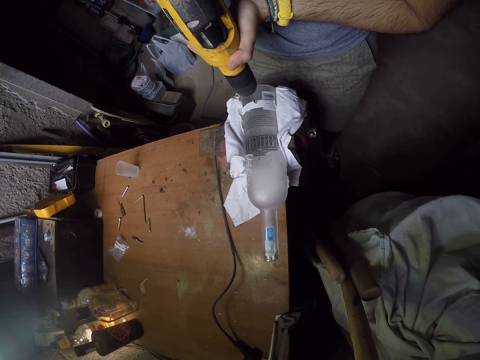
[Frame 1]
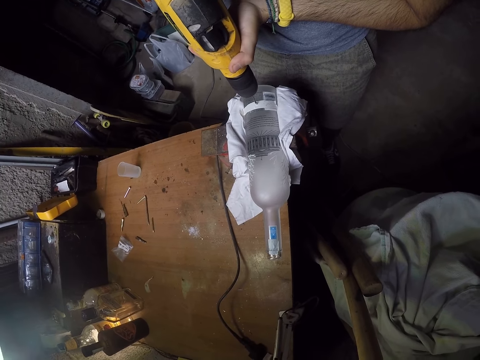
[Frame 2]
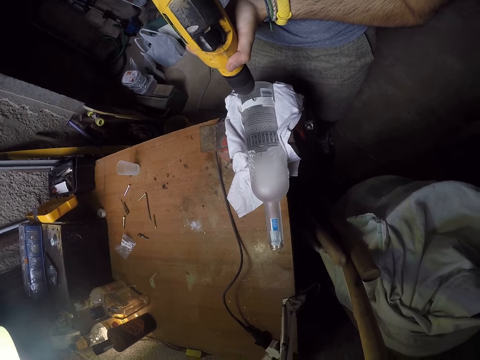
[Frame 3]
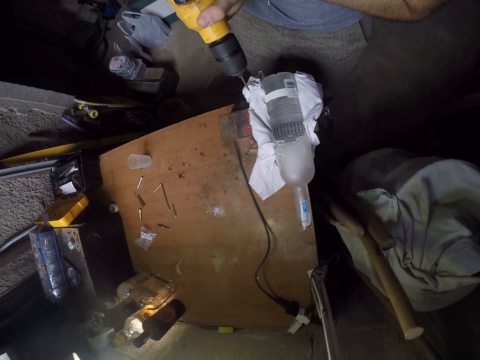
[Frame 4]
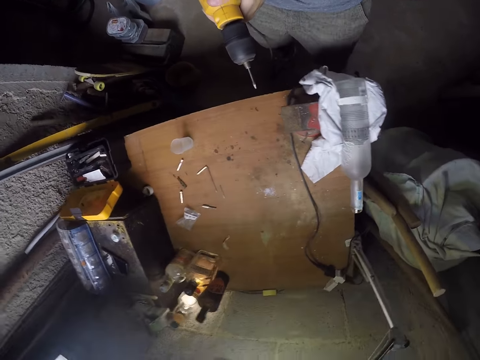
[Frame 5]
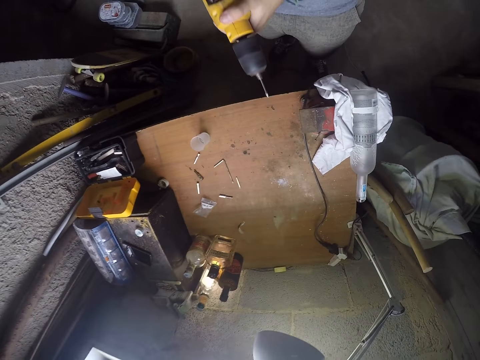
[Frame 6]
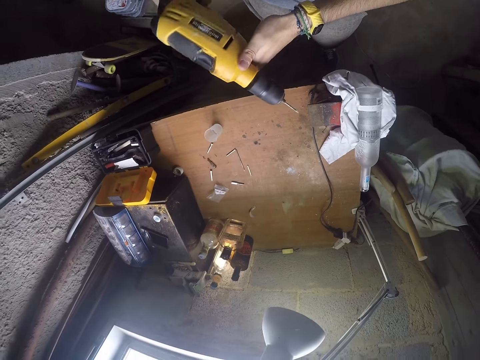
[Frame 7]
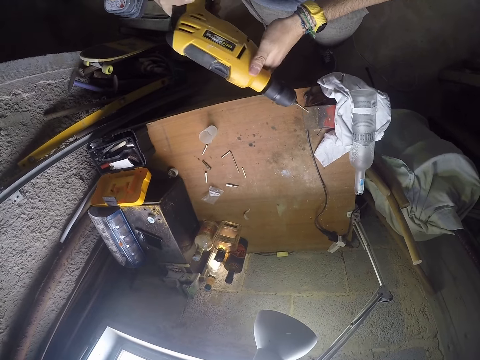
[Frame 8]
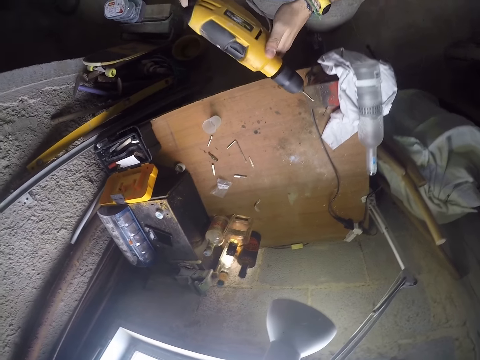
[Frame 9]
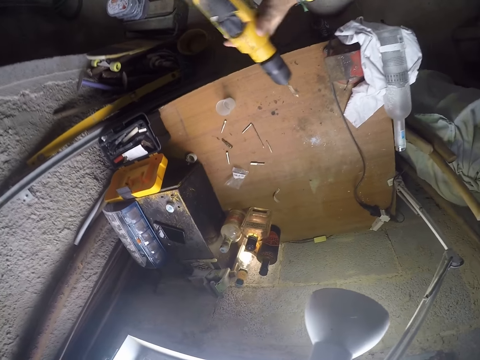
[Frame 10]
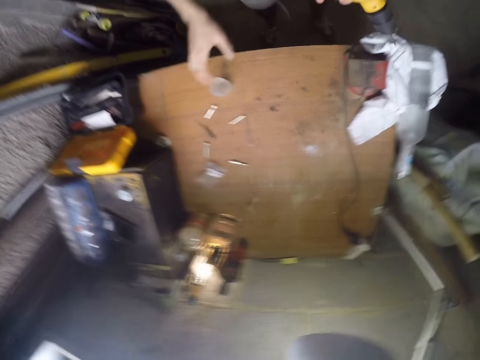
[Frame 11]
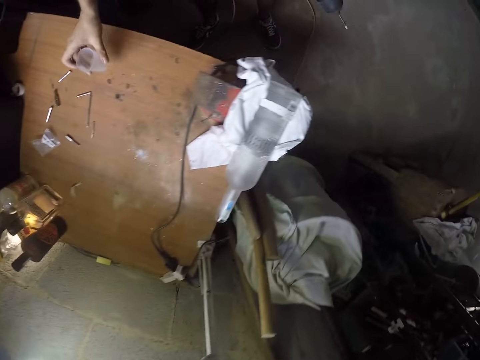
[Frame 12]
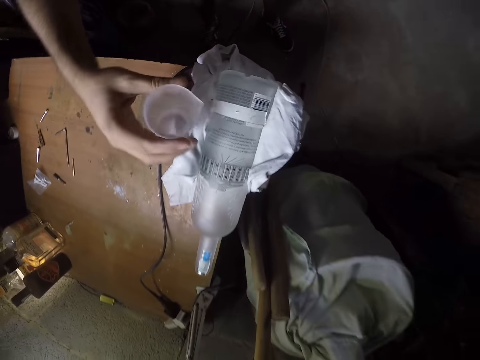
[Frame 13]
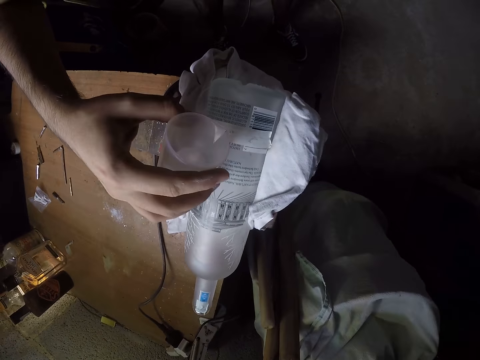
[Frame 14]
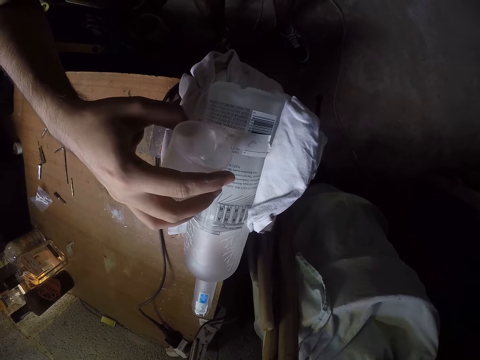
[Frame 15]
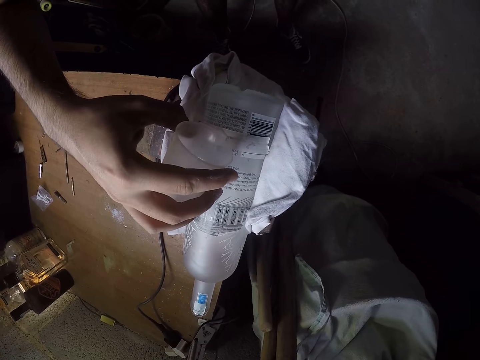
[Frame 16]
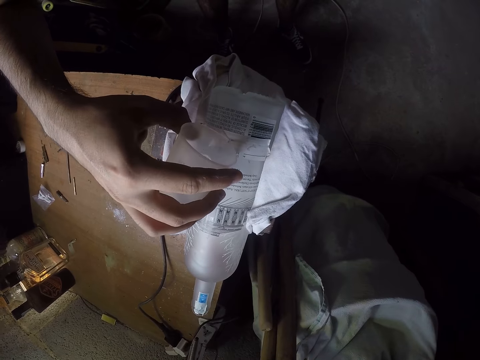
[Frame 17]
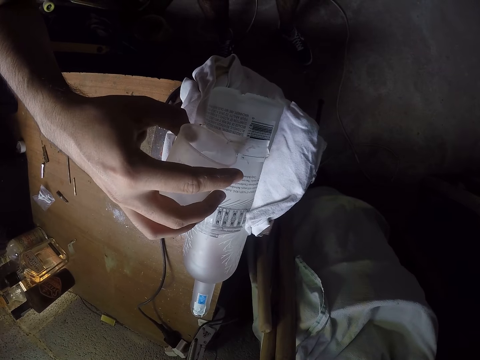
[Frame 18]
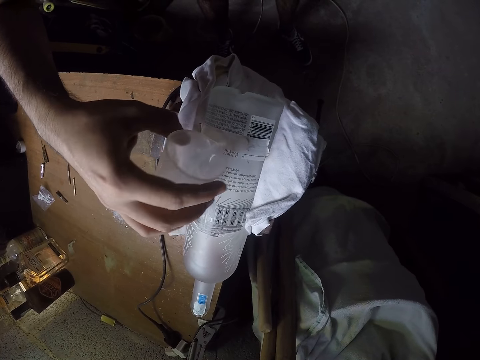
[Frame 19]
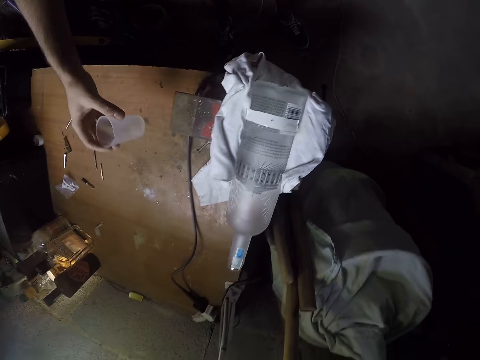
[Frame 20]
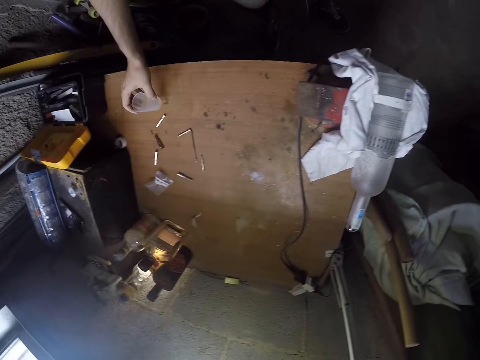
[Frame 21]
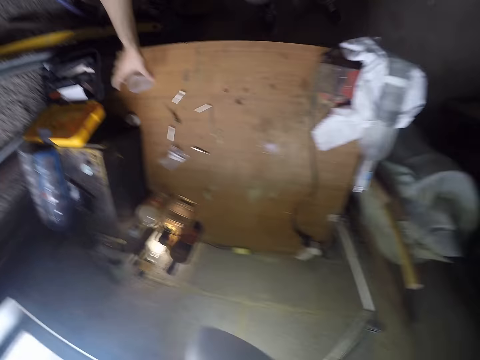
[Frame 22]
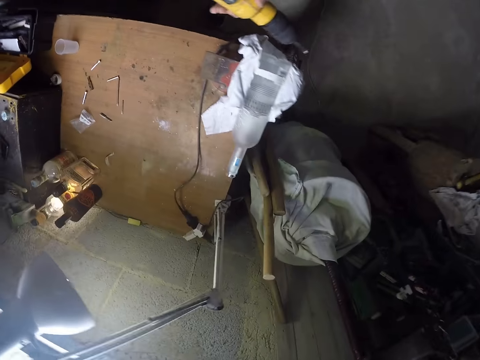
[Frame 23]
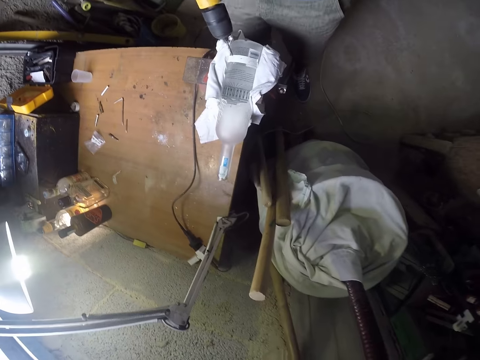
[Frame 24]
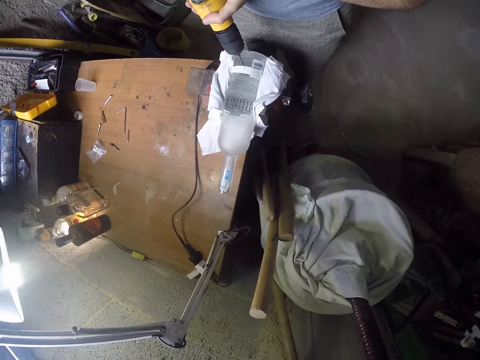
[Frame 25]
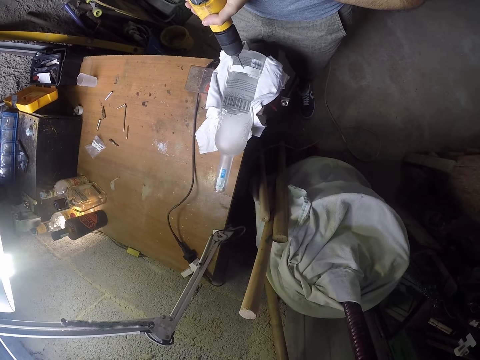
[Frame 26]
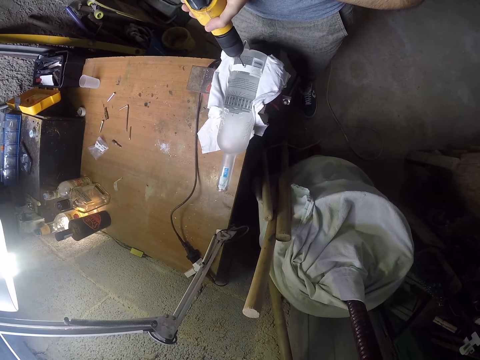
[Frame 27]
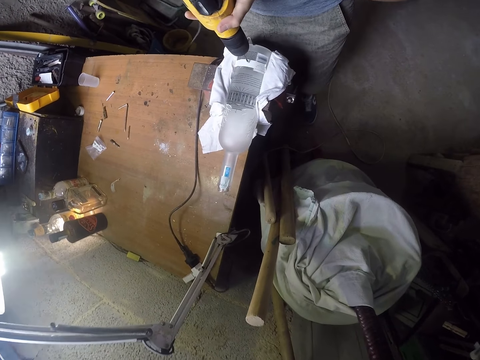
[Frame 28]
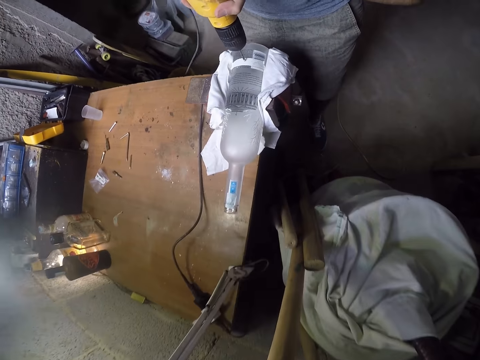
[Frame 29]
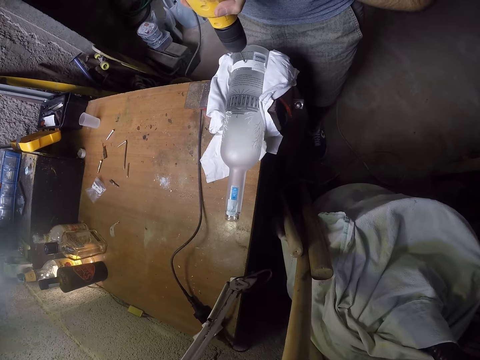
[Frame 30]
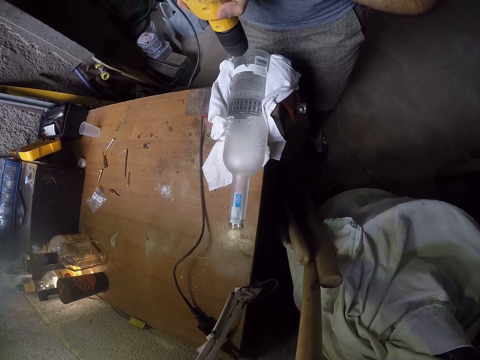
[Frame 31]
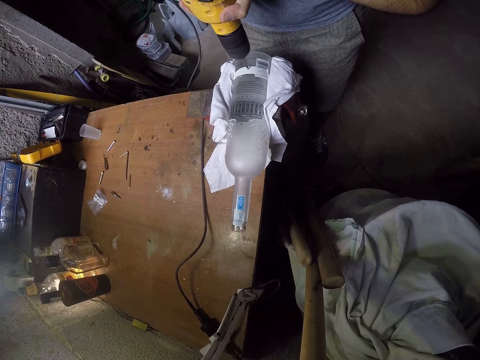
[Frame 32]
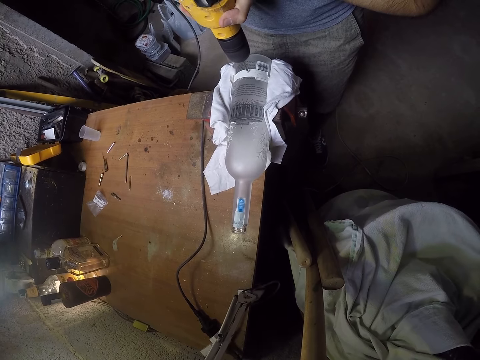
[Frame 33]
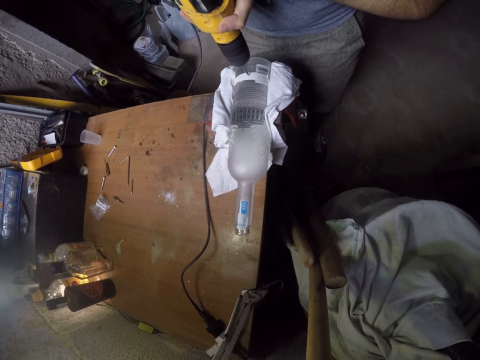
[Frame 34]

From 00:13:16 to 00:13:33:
The camera wearer stares at the drill. He holds the hammer drill with his left hand. He picks up a cup of water from the table with his right hand. He pours the water into the bottle through the hole with his right hand. He puts the cup of water on the table with his right hand. He grips the hammer drill on the bottom with his right hand. He drills the hole on the bottle with the hammer drill in both hands.

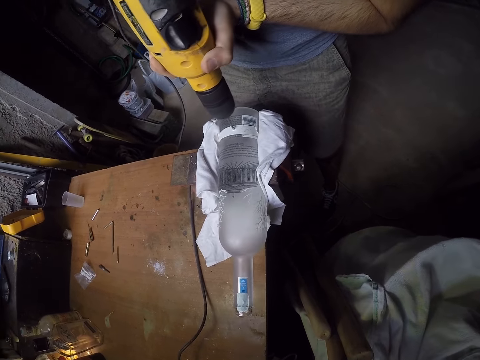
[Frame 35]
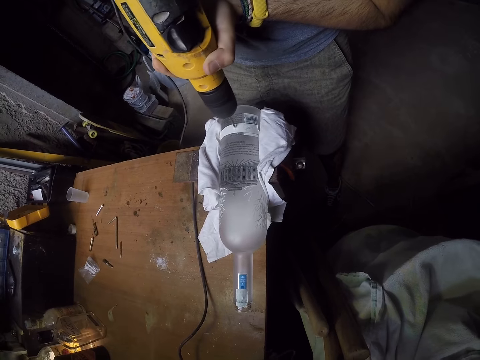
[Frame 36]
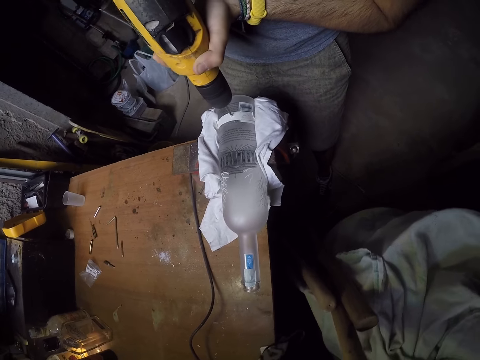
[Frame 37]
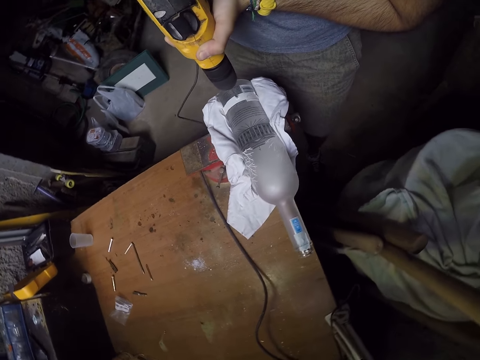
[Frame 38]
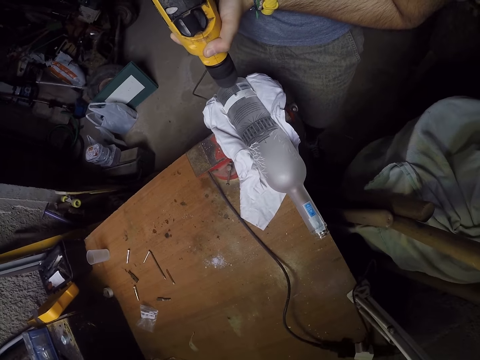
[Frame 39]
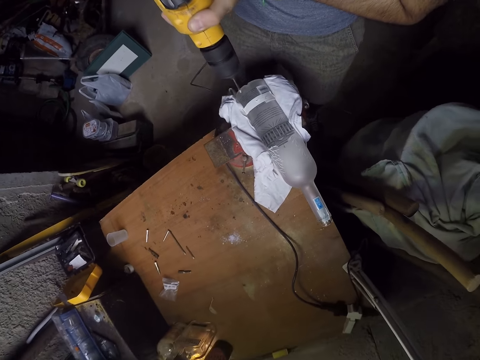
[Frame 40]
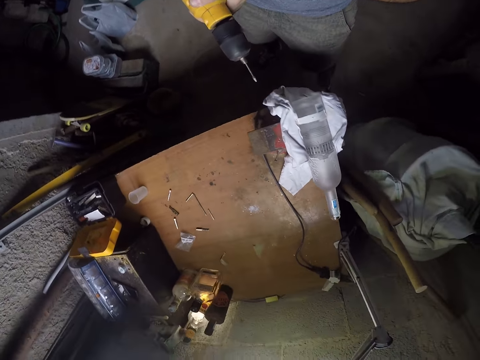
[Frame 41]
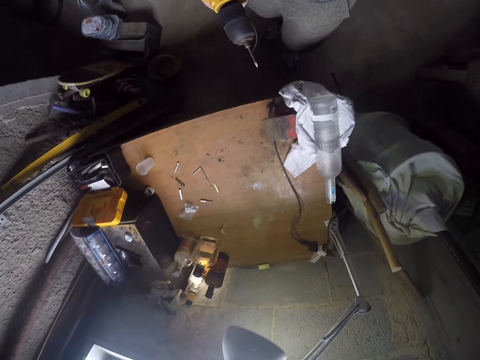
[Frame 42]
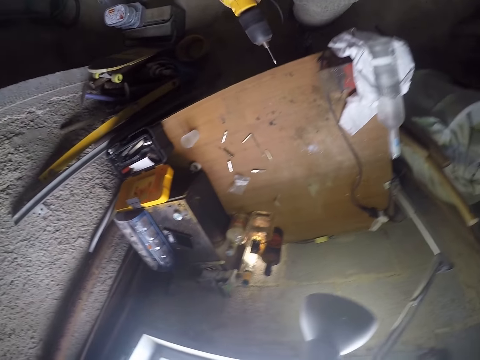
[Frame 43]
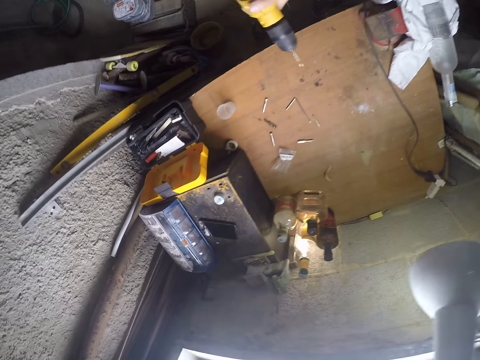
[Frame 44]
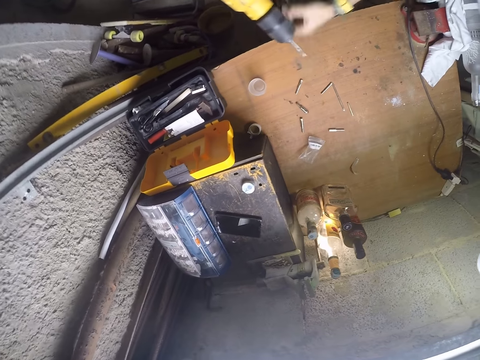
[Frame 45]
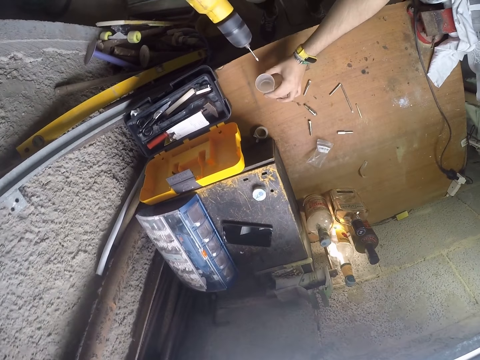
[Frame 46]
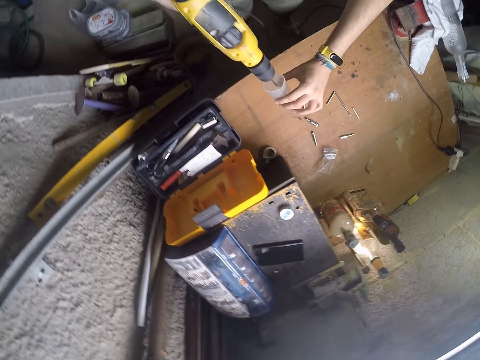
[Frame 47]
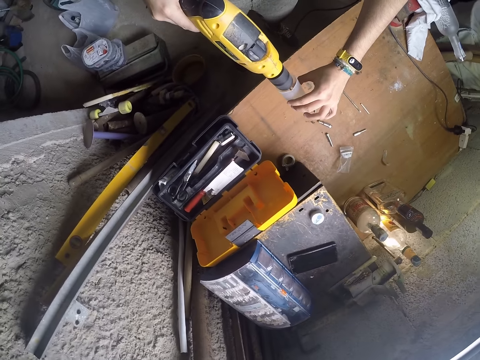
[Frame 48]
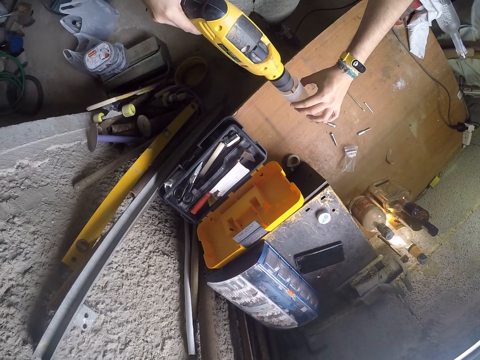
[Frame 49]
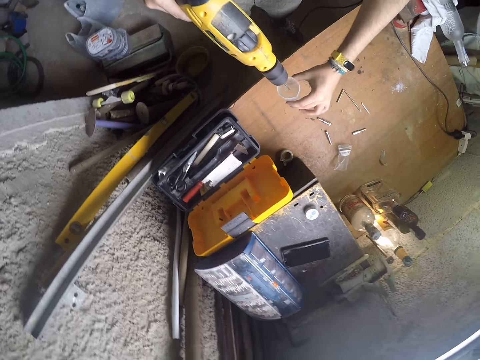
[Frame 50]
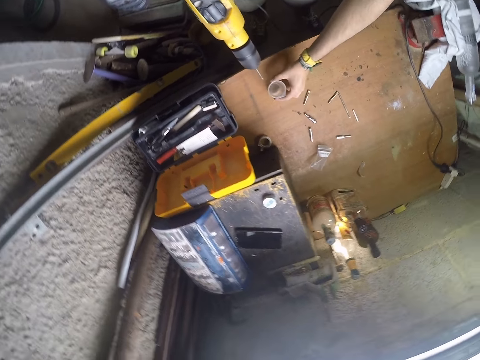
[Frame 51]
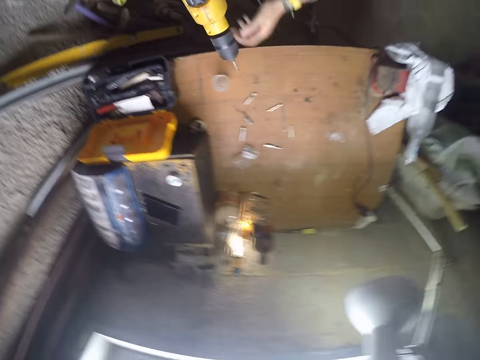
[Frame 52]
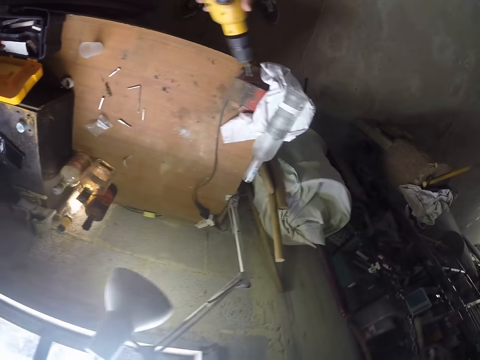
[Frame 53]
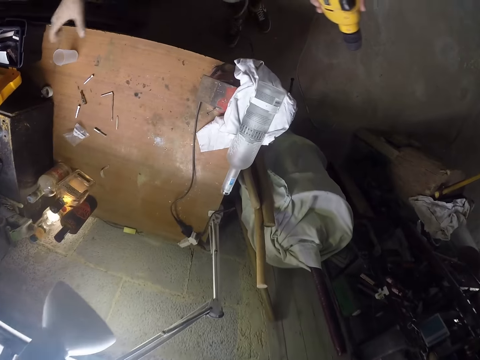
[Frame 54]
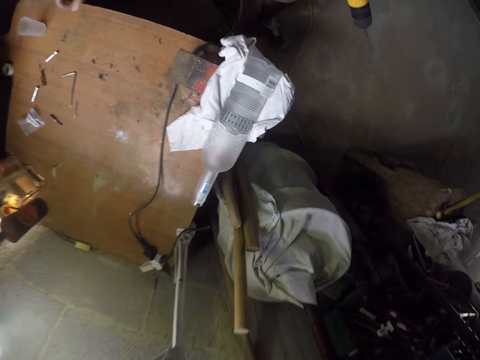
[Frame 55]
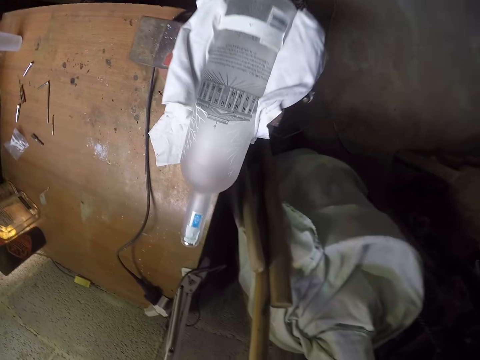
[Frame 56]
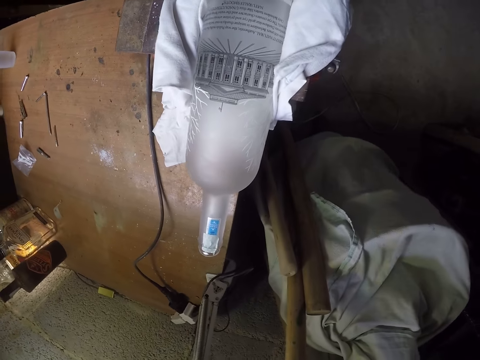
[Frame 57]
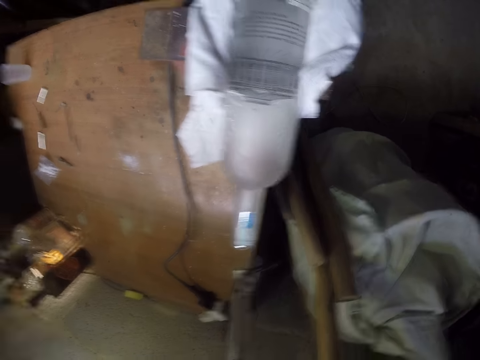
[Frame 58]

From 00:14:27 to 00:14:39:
The camera wearer moves the drill. He steps forward. He picks up a cup or container on a table with his left hand. He dips the corded hammer drill into the cup with his right hand. He drops the cup on the table with his left hand. He passes the drill to the left hand. He holds the corded hammer drill in his left hand. He moves the hand. He picks up the container.
